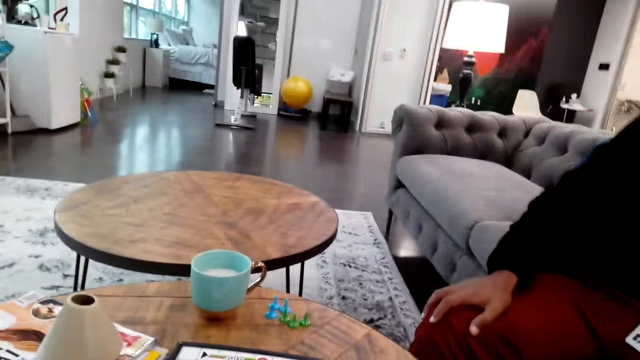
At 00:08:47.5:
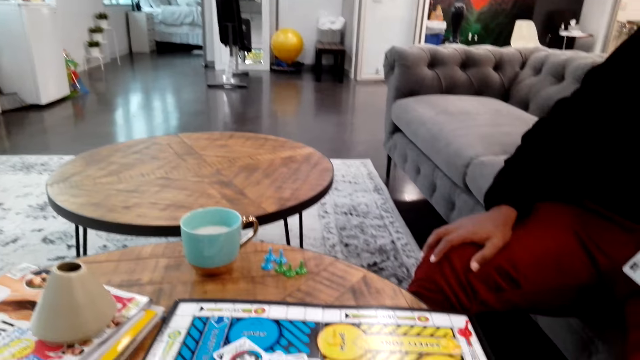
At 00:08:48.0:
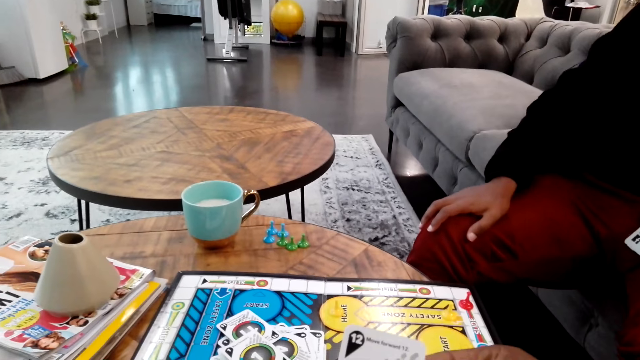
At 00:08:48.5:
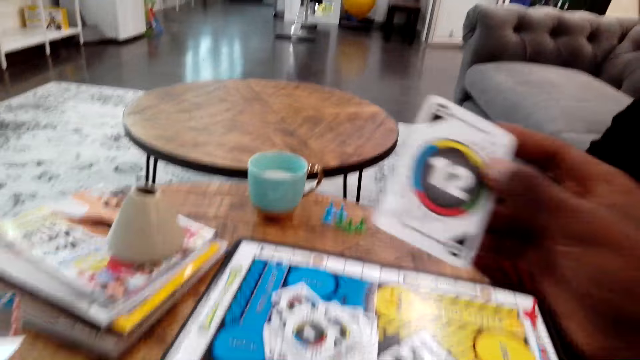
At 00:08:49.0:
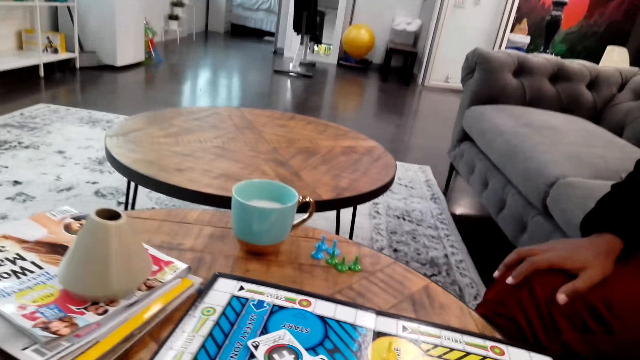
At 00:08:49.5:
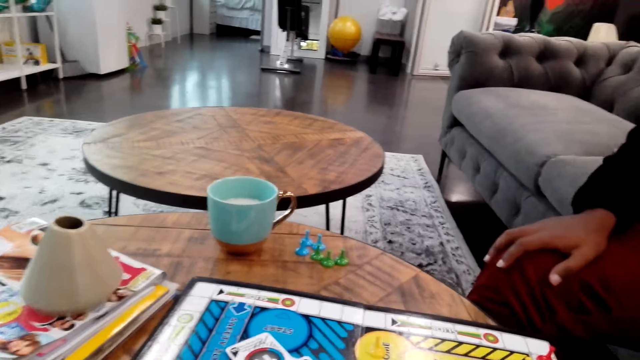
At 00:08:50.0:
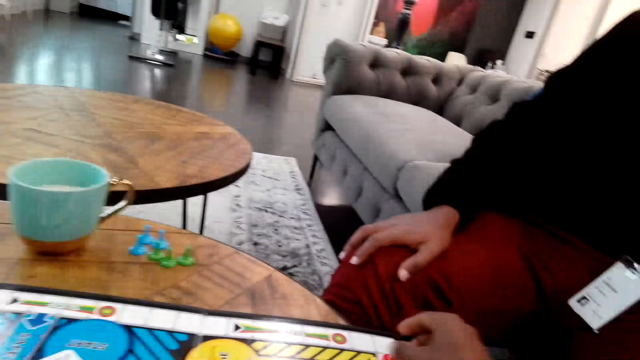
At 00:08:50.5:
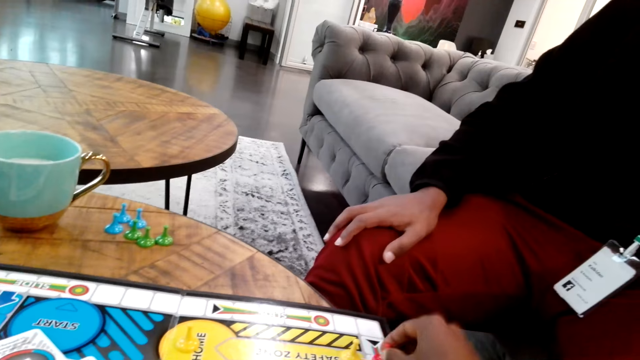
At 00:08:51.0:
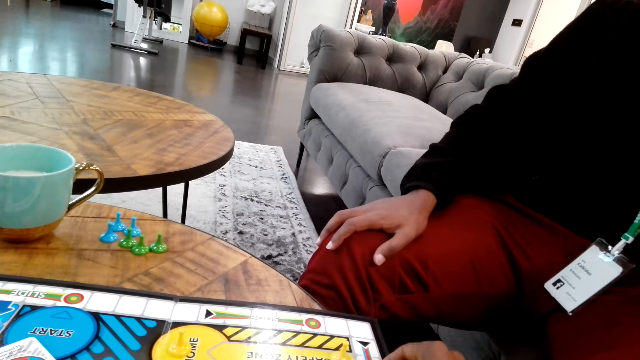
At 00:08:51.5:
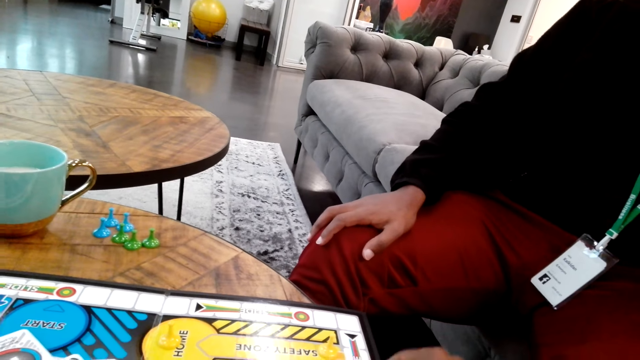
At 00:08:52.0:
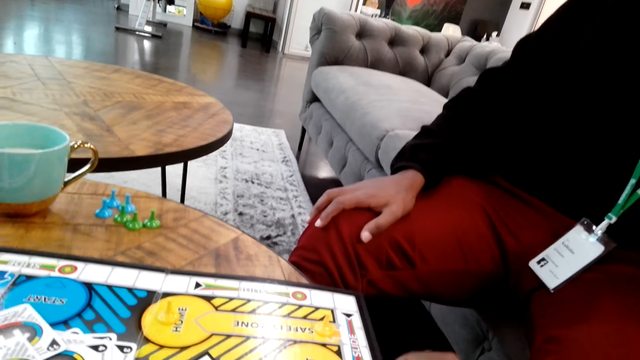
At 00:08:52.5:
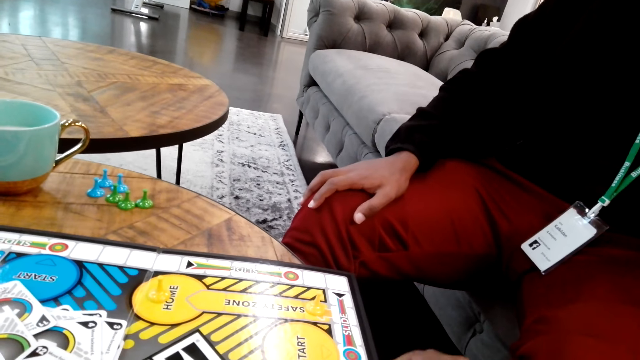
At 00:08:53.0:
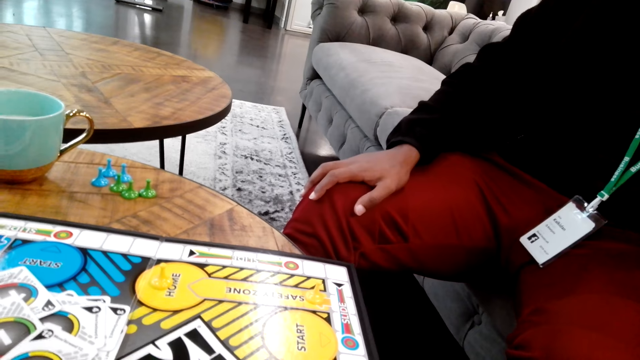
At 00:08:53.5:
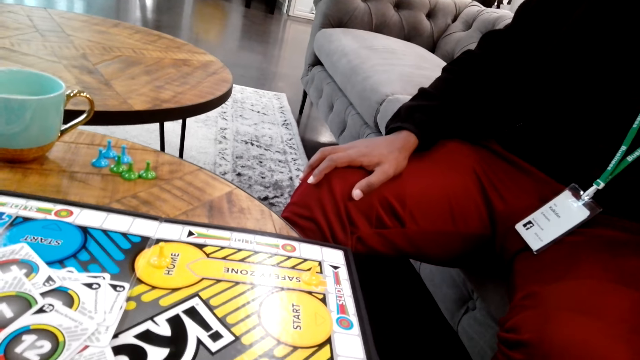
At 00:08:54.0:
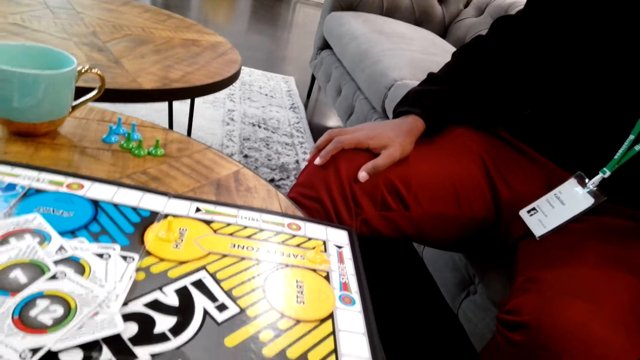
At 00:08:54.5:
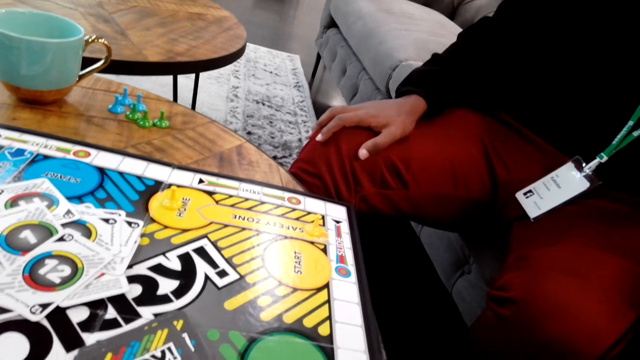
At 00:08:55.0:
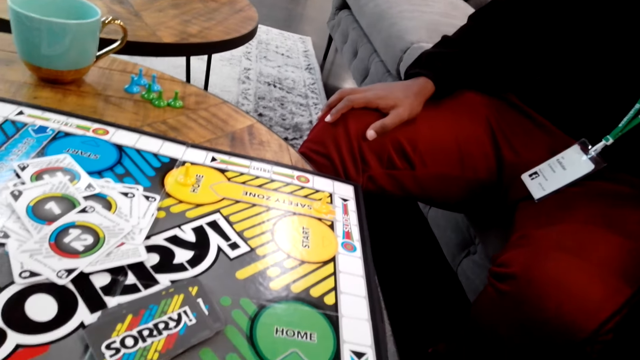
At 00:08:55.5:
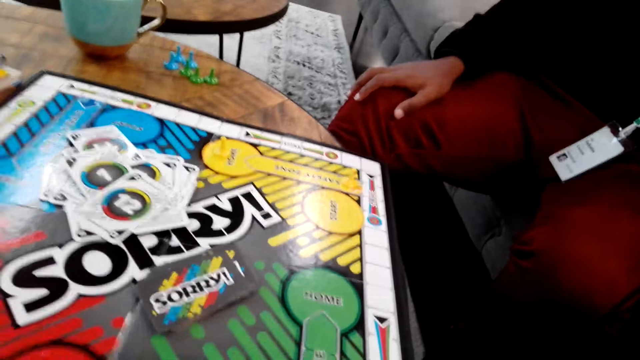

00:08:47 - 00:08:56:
The camera wearer throws down a card. They play chess. They move a chessman.

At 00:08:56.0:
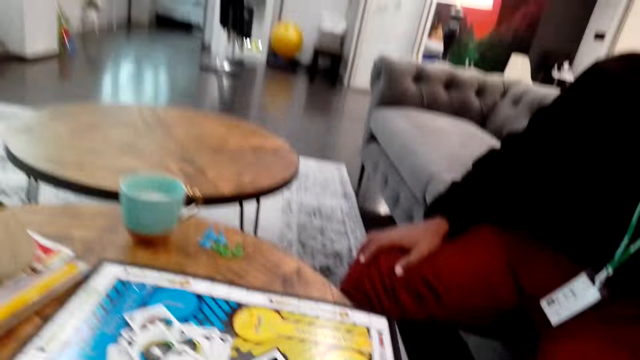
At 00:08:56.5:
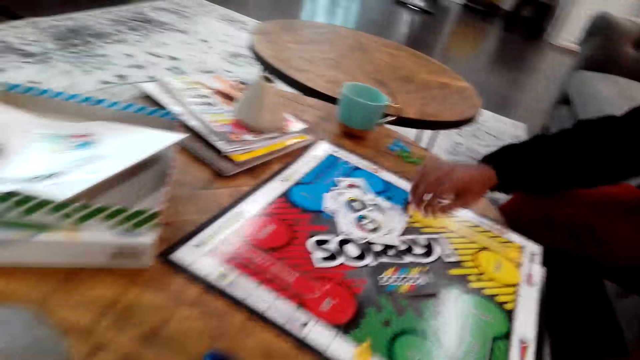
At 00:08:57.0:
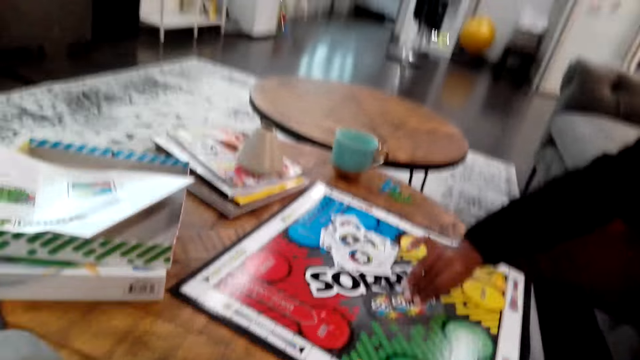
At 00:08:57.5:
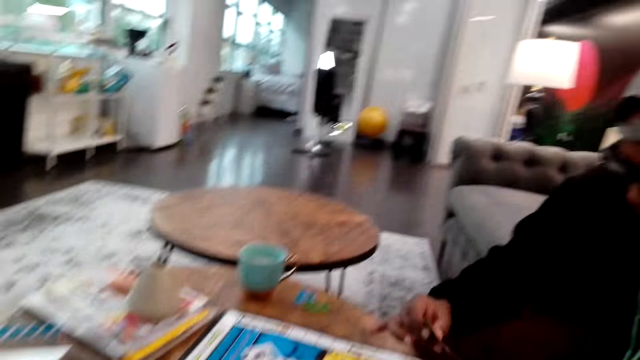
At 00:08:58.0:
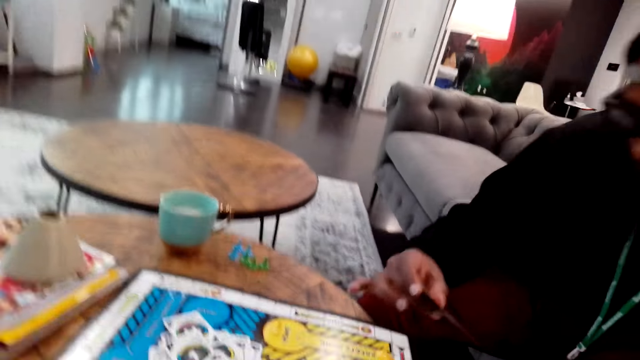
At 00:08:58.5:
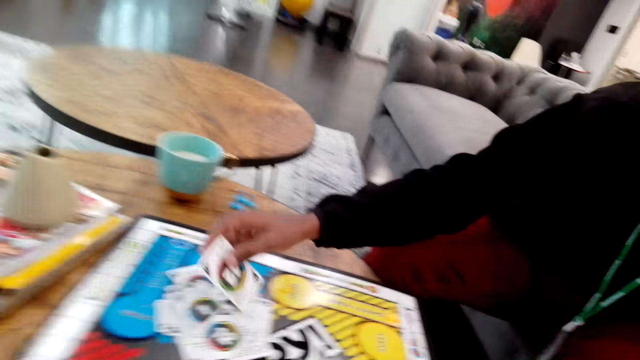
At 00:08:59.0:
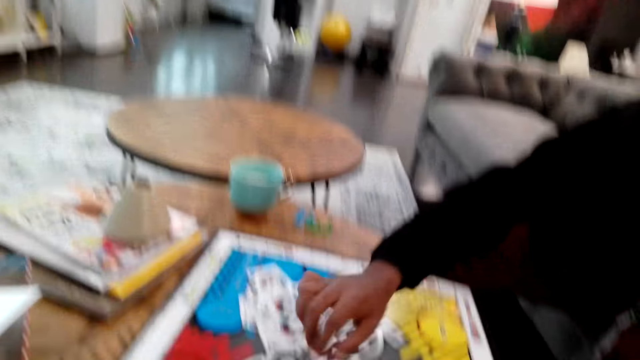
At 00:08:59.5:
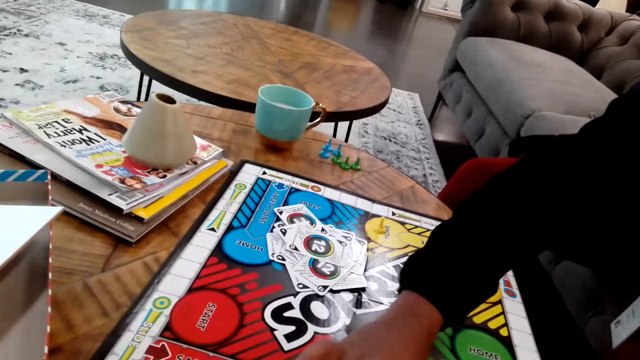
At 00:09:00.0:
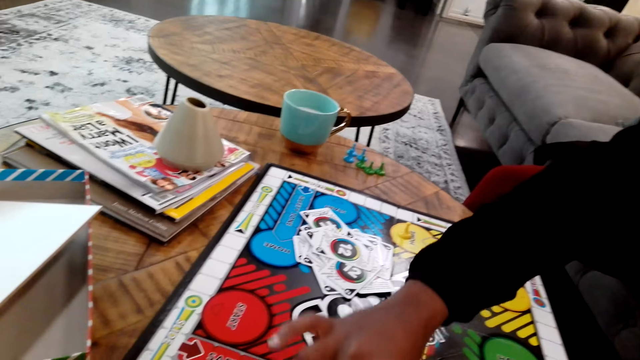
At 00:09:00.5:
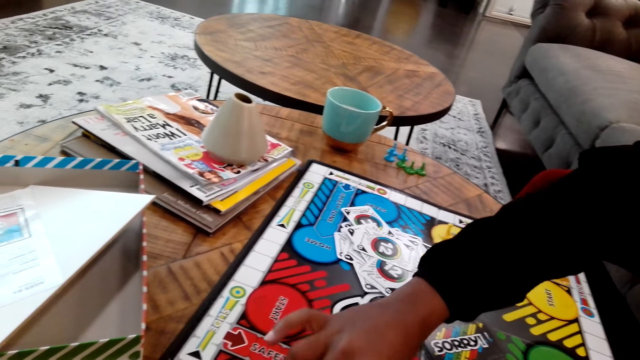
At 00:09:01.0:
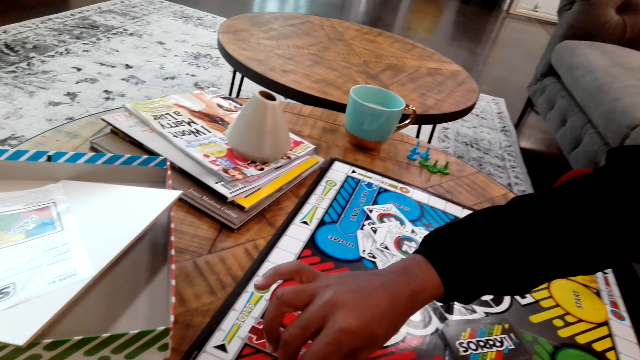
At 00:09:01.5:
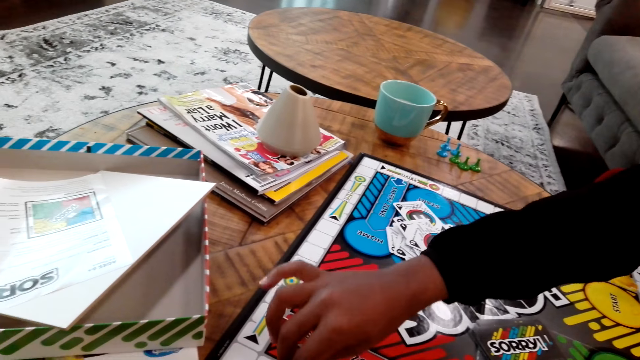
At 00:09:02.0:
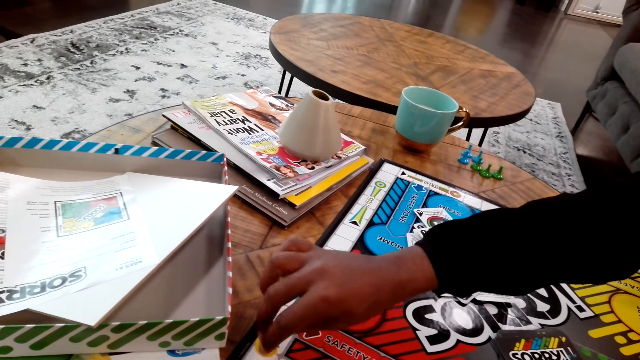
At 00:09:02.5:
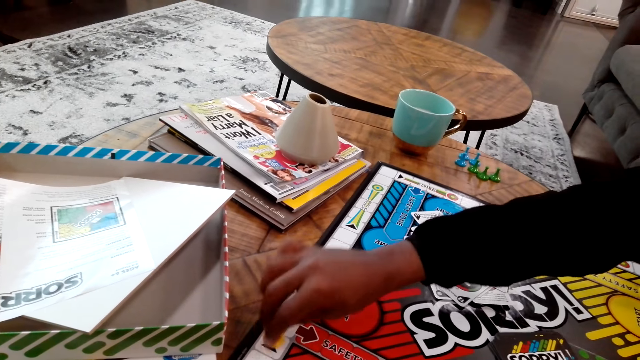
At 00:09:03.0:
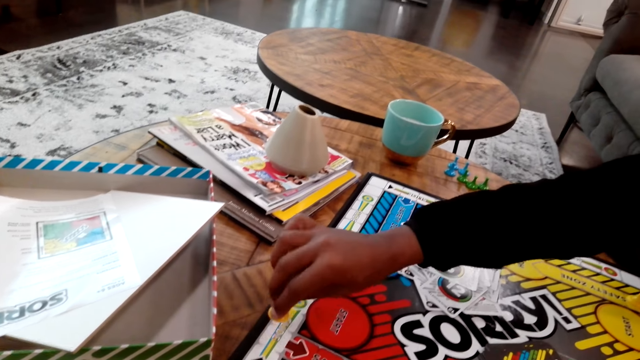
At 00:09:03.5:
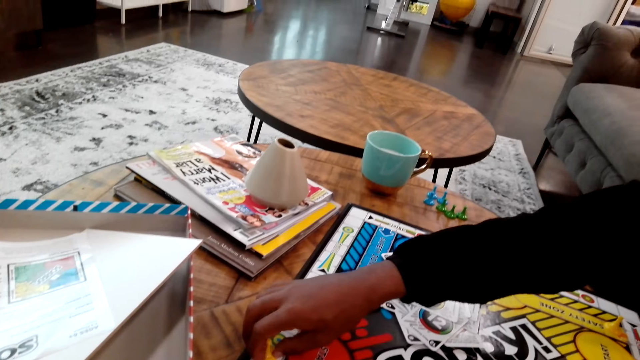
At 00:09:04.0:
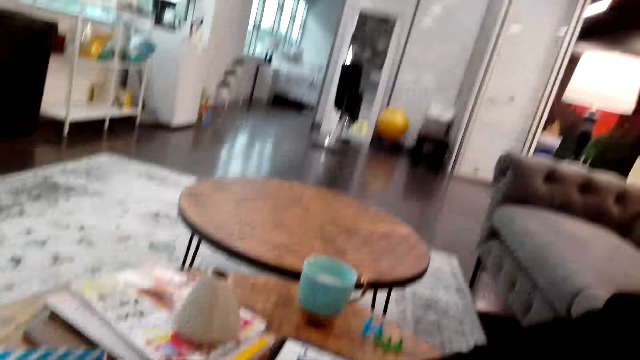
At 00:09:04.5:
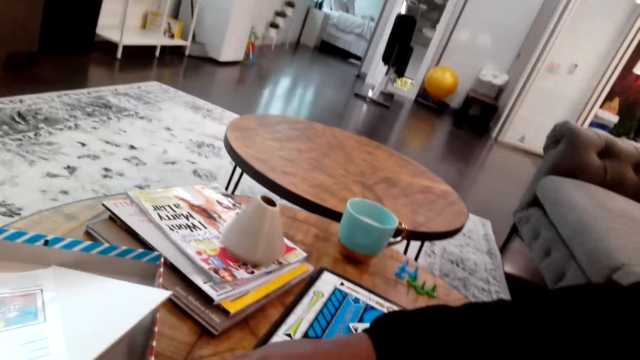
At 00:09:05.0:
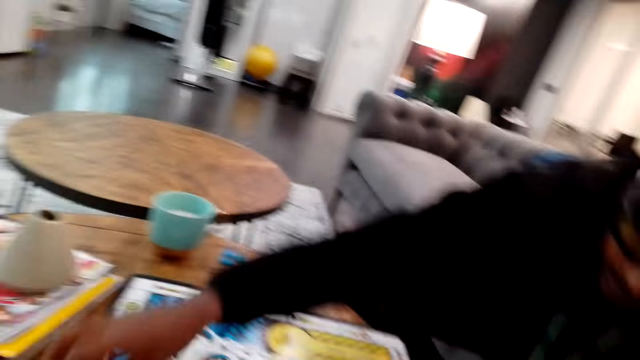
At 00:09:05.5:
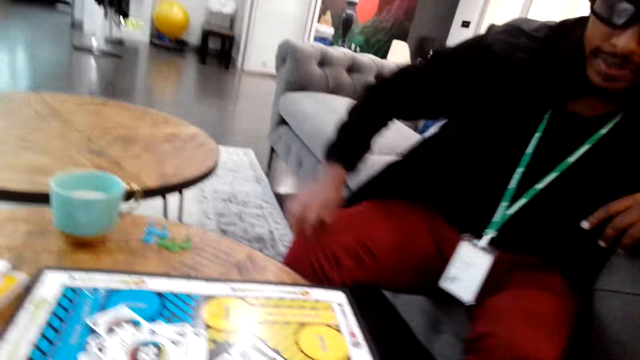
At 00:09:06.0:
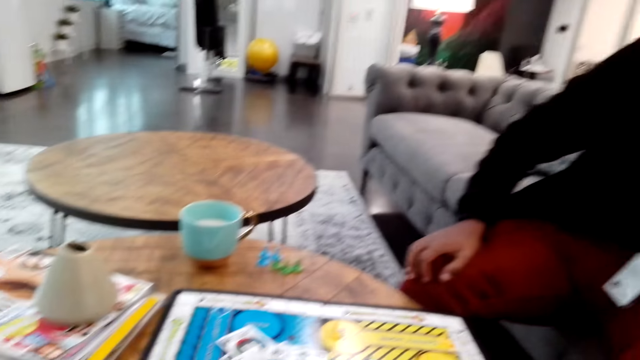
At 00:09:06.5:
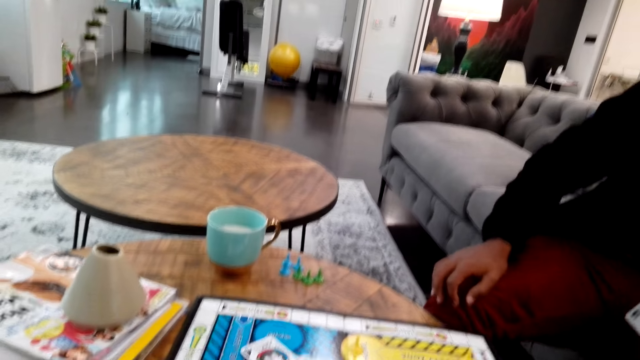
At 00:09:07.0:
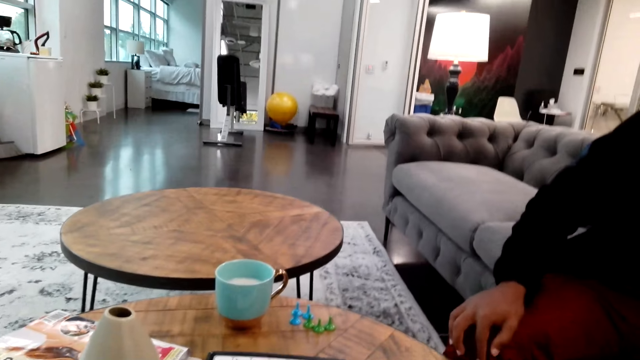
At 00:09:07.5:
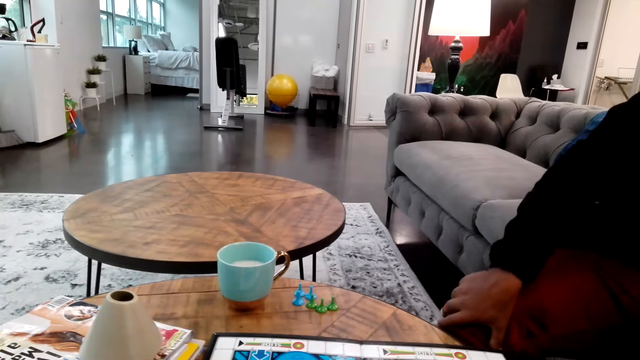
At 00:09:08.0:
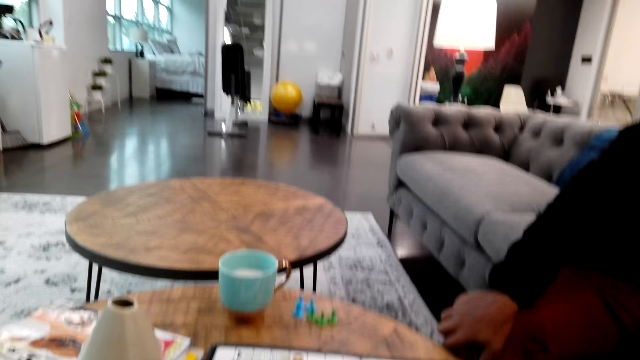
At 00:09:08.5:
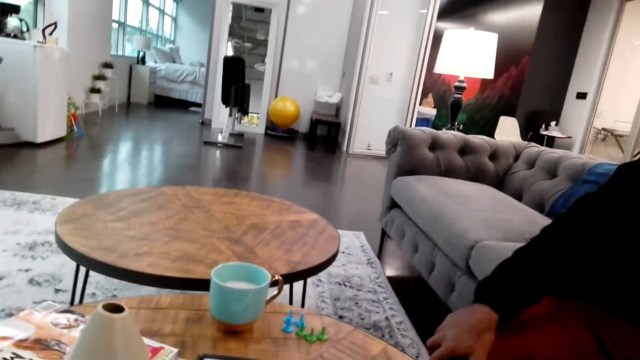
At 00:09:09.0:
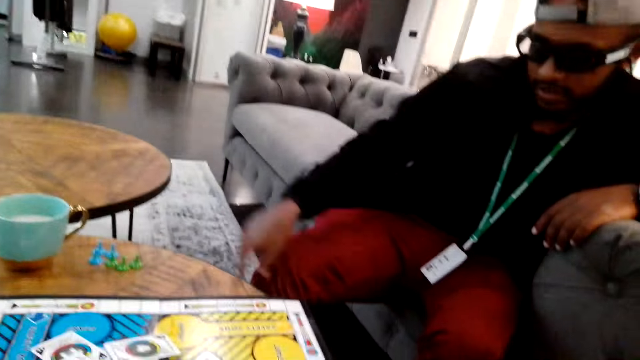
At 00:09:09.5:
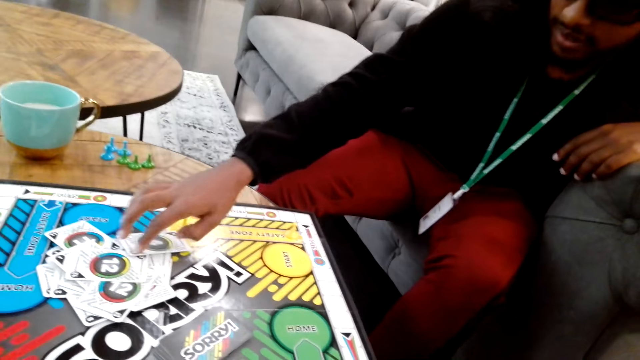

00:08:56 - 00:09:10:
A man picks up a card. The man places down a card, moves a chessman, and plays chess. The camera wearer drops a card.
